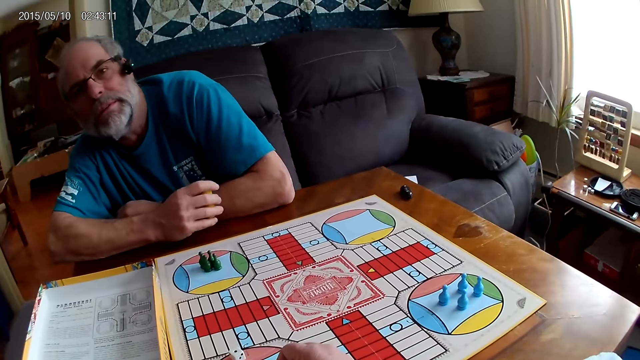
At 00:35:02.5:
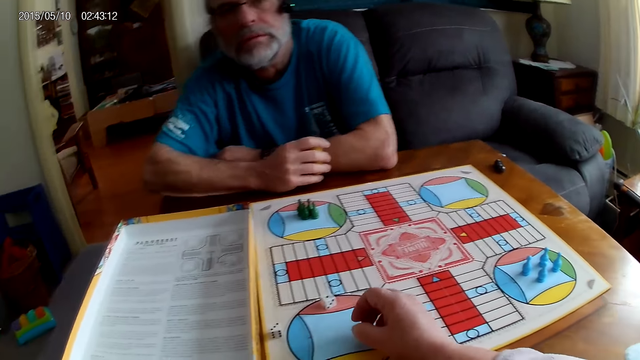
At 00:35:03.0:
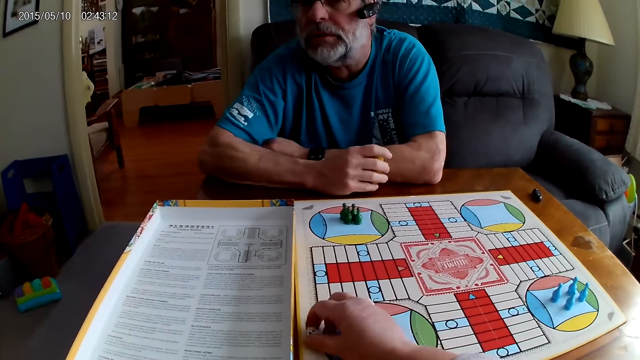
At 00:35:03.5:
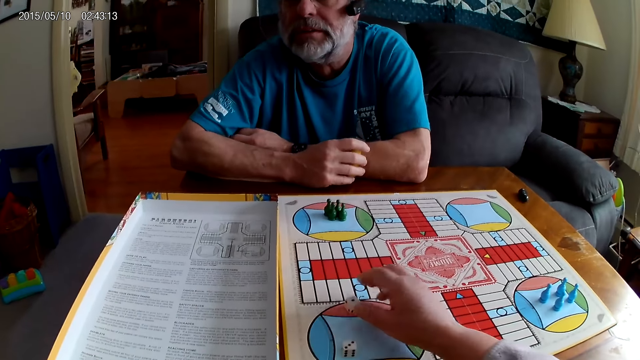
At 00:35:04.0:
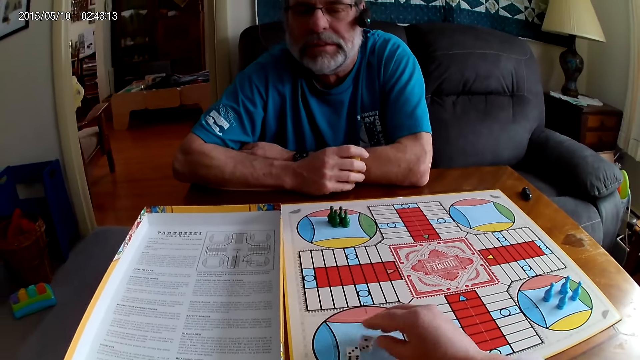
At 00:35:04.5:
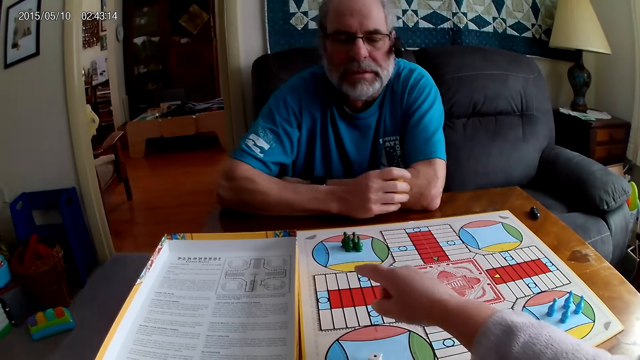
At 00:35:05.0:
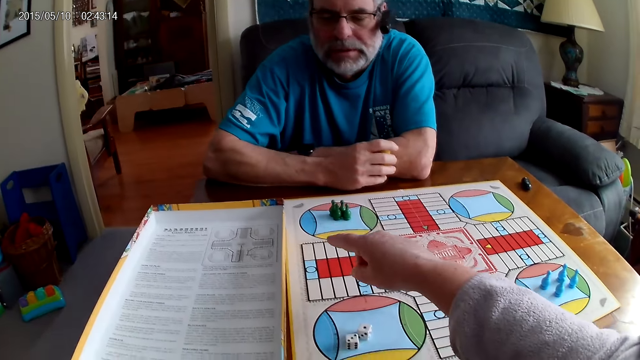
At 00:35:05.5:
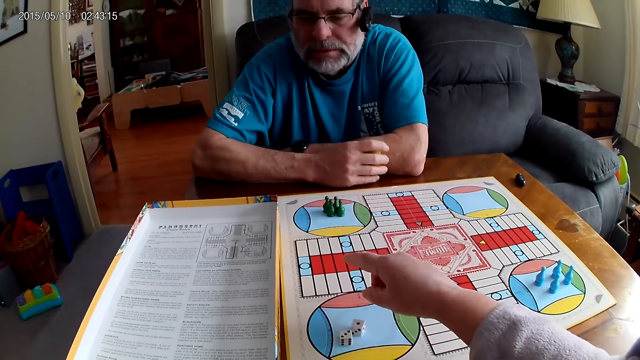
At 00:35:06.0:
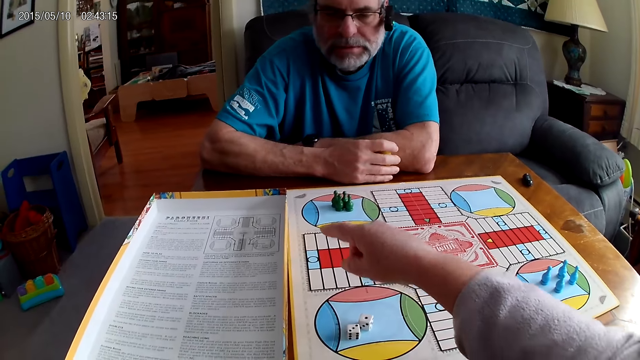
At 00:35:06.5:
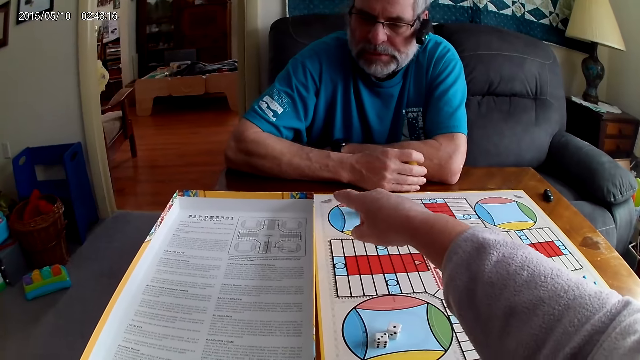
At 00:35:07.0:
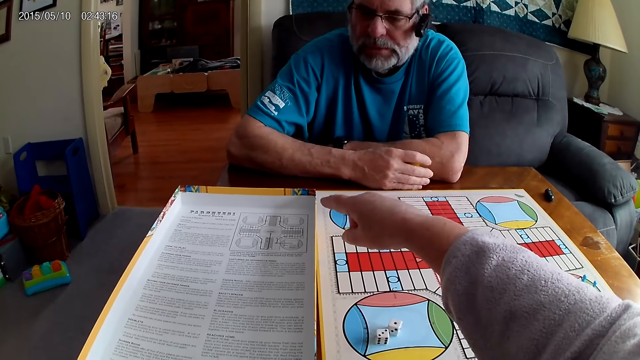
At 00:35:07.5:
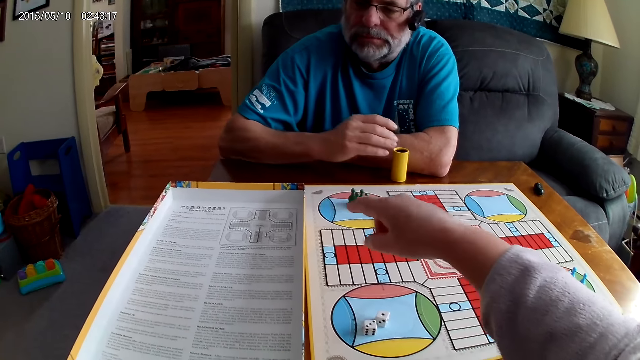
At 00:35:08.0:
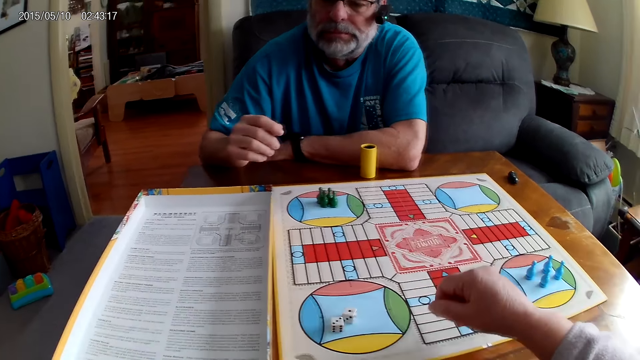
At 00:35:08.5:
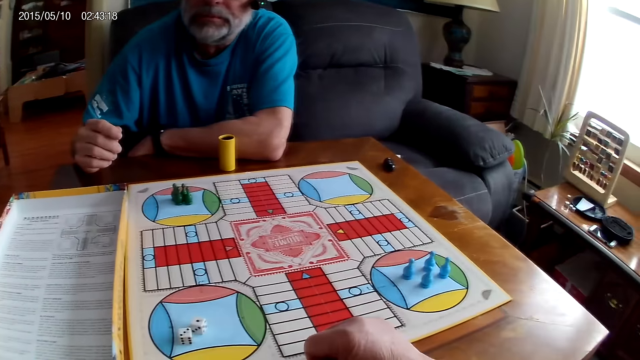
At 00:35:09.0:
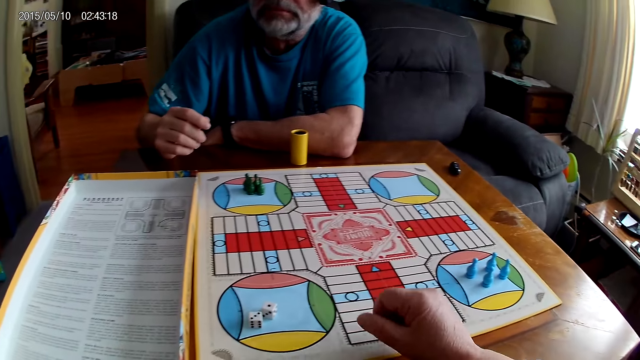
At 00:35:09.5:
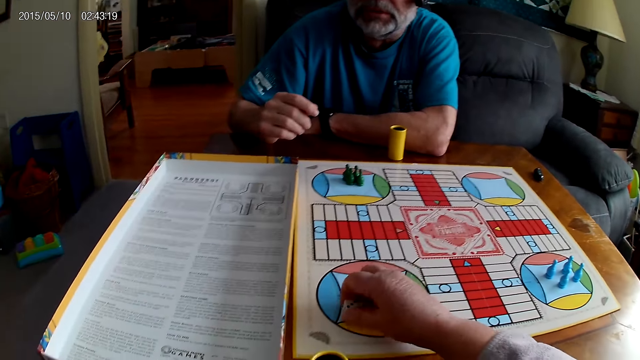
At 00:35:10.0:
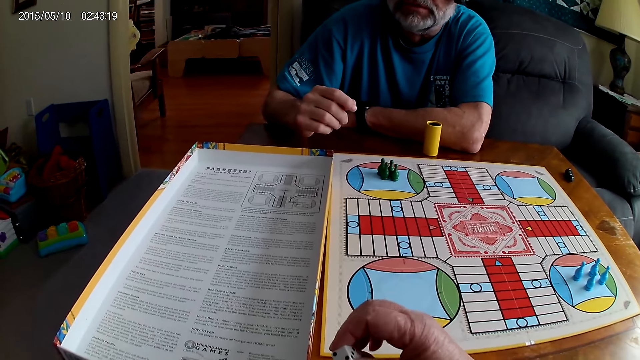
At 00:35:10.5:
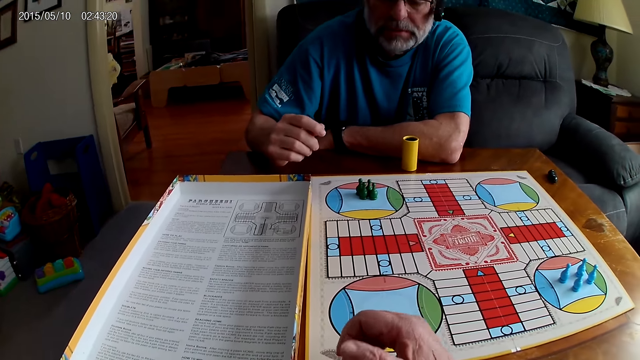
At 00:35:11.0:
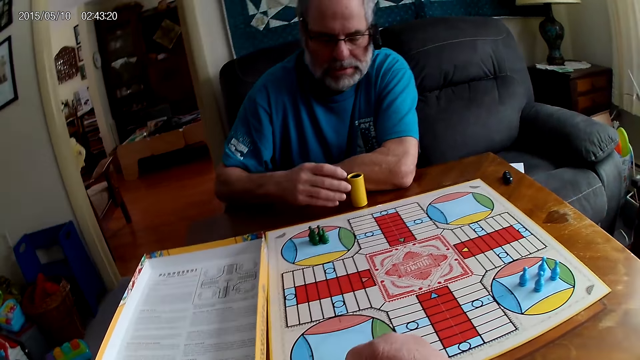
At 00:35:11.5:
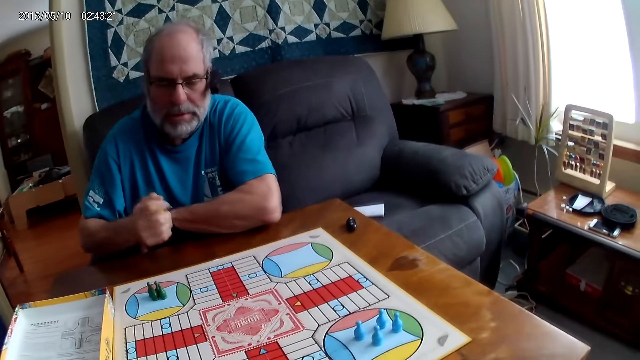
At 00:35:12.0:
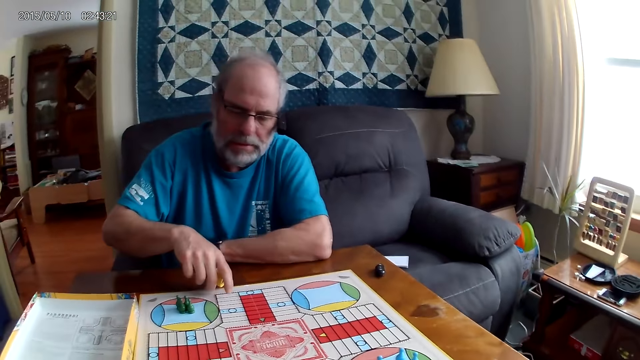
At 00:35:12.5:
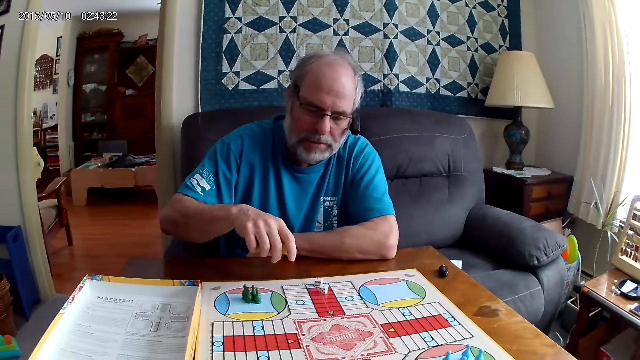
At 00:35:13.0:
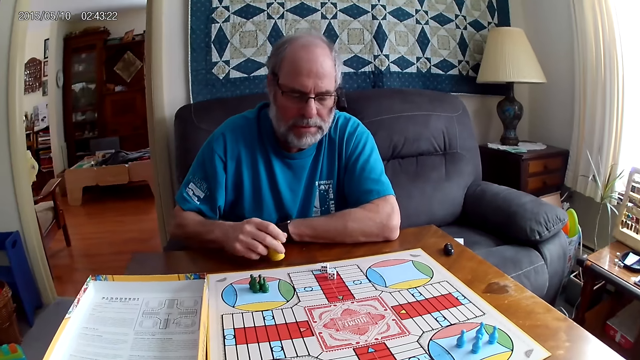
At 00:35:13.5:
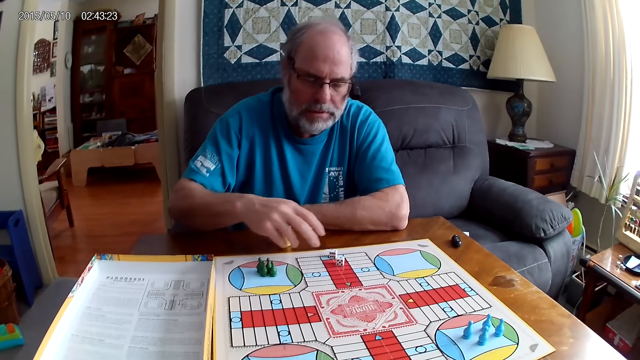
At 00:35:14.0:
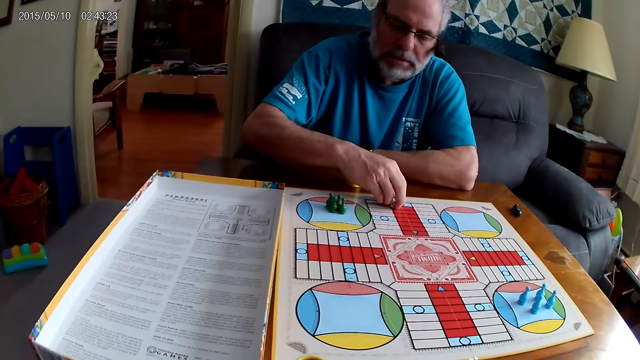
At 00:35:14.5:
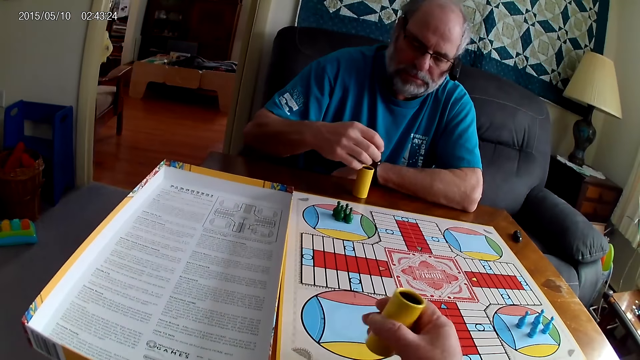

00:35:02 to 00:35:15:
A man speaks to the camera wearer. The camera wearer adjusts the dice on the Ludo board with her right hand. She picks up the dice and points at a bug. The man moves his hand. The camera wearer picks up the dice on the Ludo board with her right hand. She puts the dice in the container or dice cup on the table with her right hand. The man picks up the container from the table with his right hand. The man shakes the dice, pours the dice in the container on the table with his right hand, and puts down the dice cup. The man picks up the dice on the table with his right hand.

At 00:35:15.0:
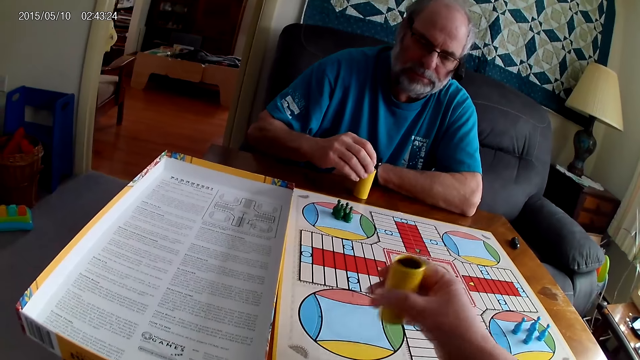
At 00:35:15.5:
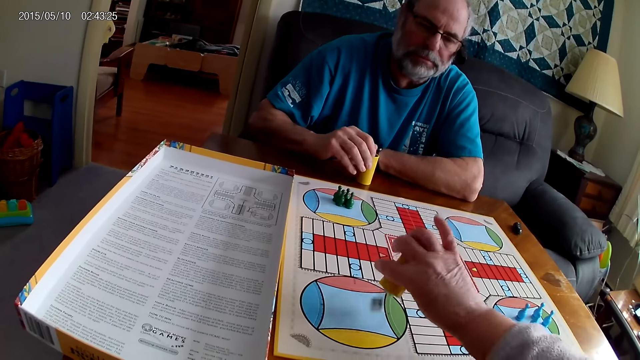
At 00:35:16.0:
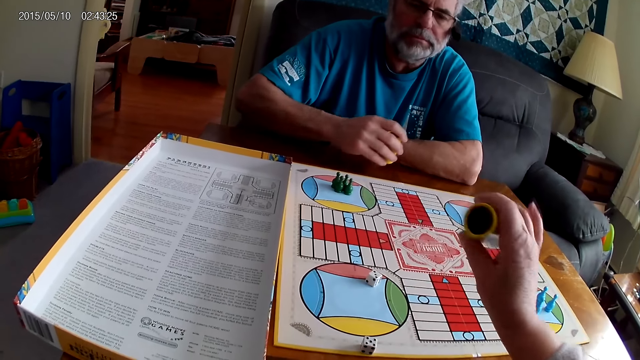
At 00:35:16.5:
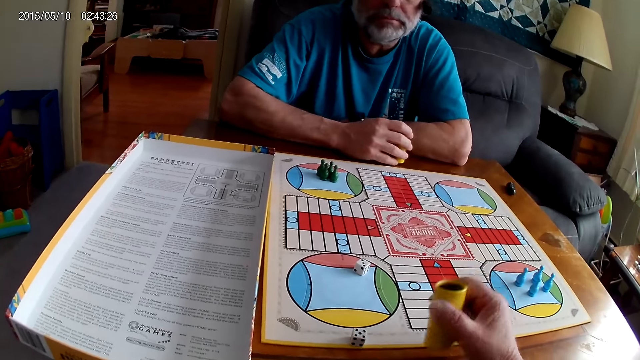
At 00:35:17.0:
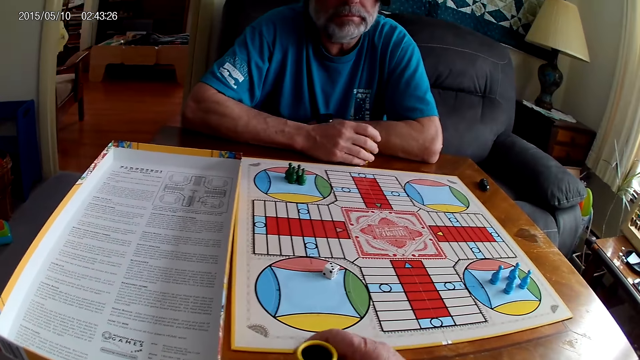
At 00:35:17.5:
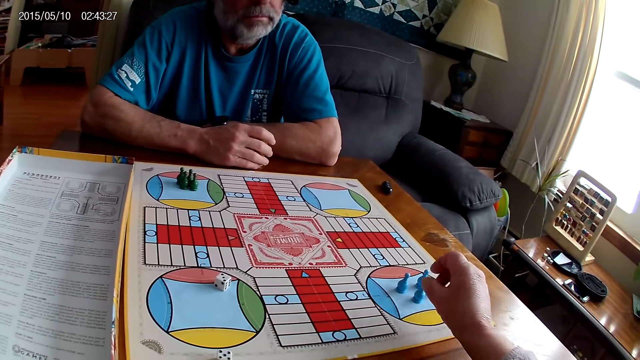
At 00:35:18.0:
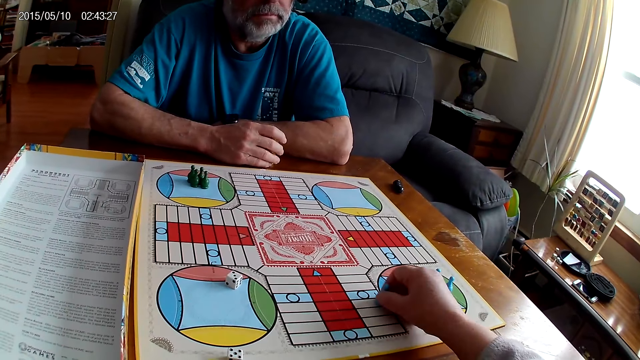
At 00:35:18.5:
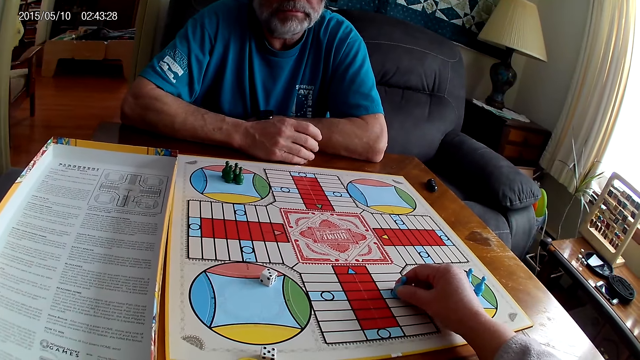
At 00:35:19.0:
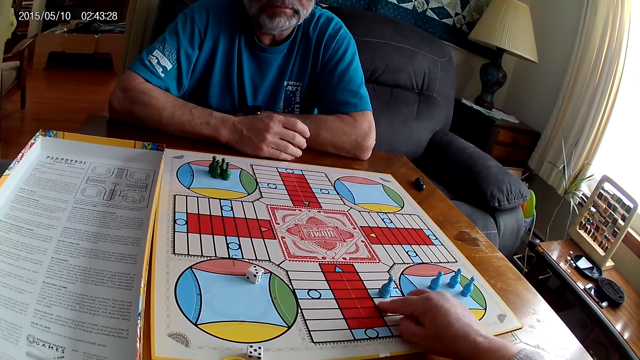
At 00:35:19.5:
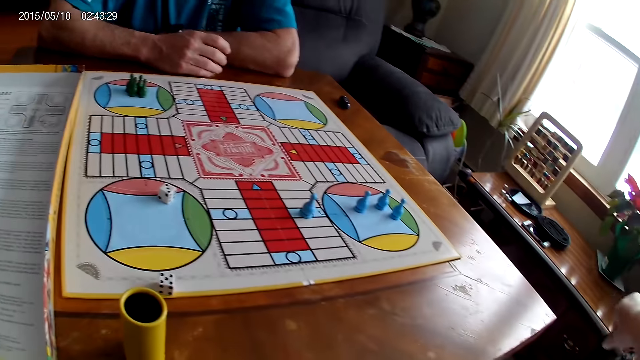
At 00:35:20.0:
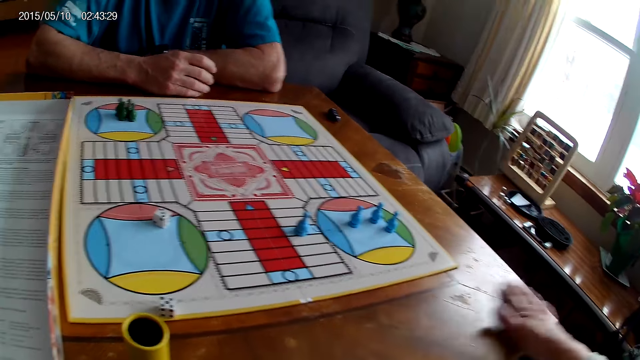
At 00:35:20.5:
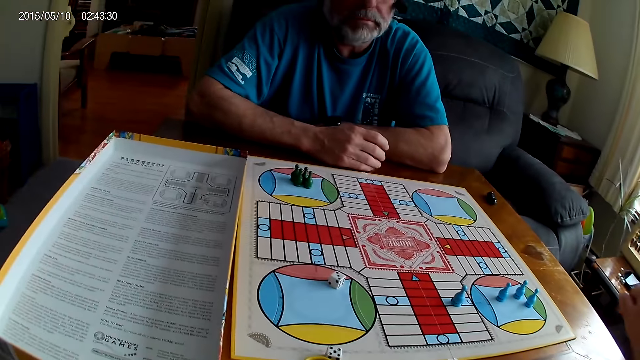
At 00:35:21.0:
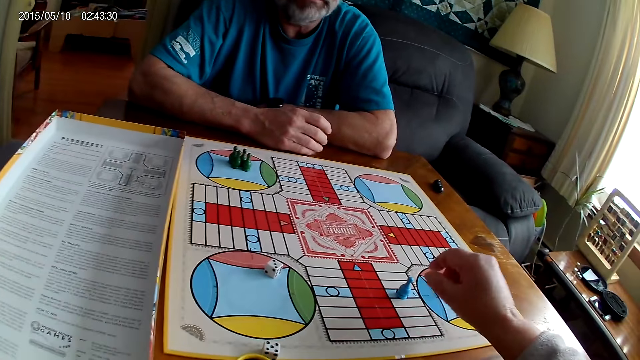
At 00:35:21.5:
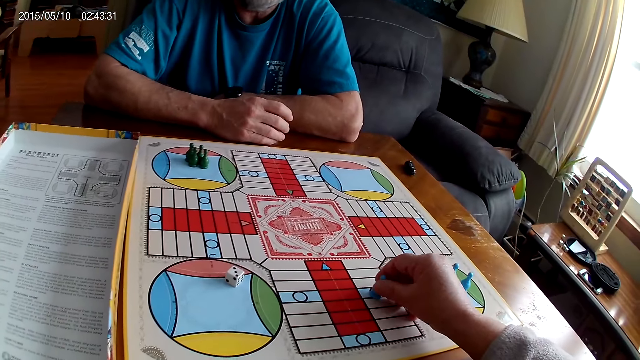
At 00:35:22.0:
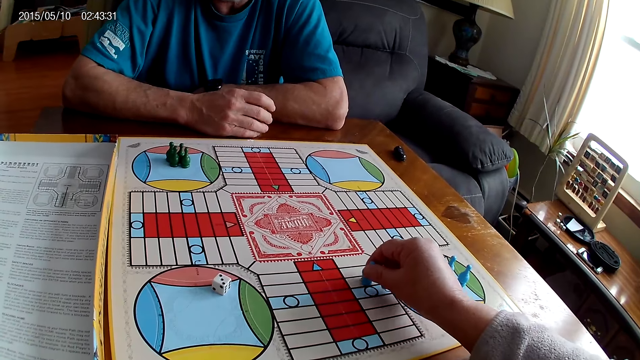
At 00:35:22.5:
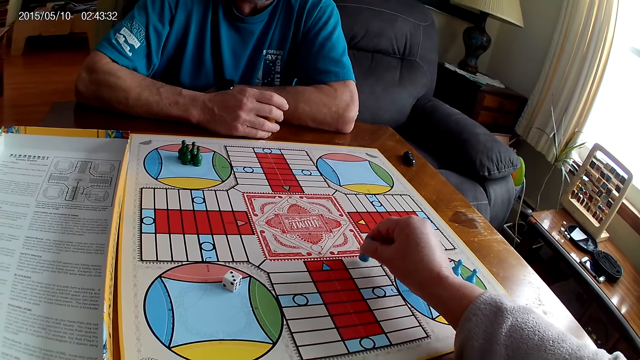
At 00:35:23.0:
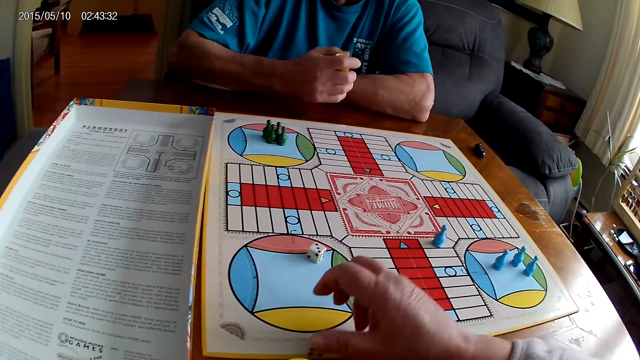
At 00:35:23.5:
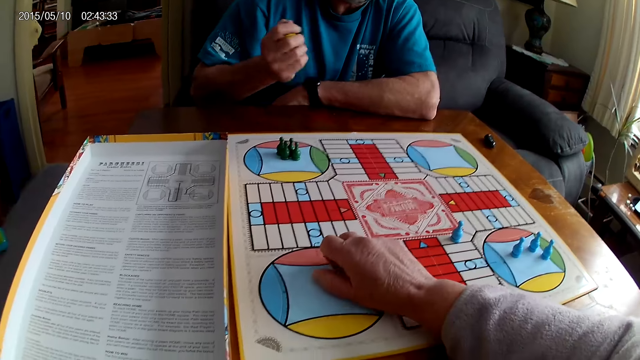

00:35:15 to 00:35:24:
The camera wearer shuffles the dice in the container with her right hand. A man puts the dice in the container with his right hand. The camera wearer pours the dice in the container on the Ludo board with her right hand. She lays the dice cup aside. She moves a blue pawn or token through some cells on the Ludo board with her right hand. She wipes the board and wipes the table. She moves the token. She picks up the dice on the Ludo board with her right hand. The man shuffles the dice in the container with his right hand.
